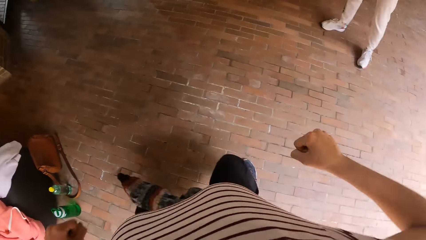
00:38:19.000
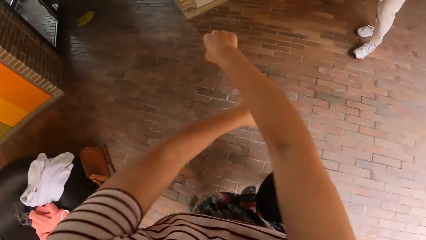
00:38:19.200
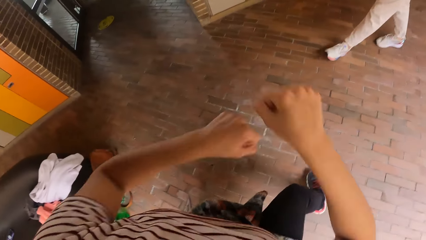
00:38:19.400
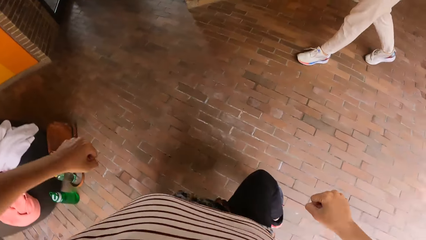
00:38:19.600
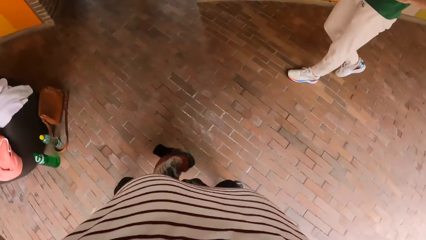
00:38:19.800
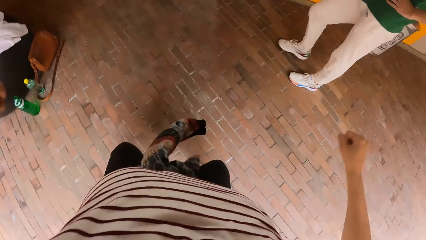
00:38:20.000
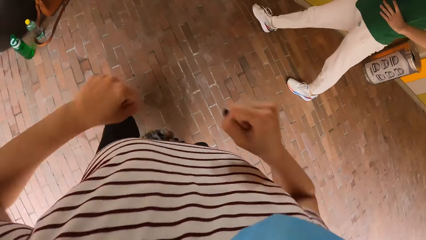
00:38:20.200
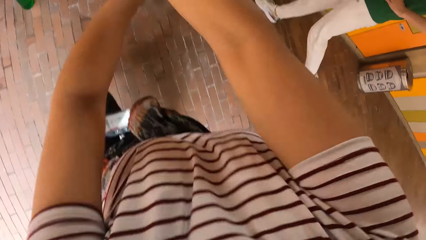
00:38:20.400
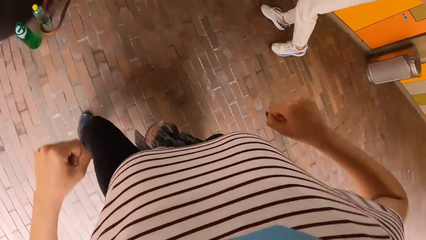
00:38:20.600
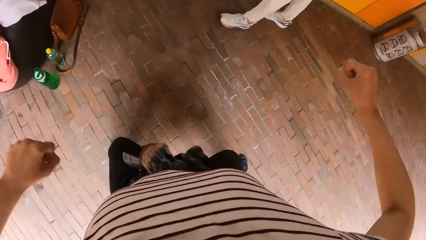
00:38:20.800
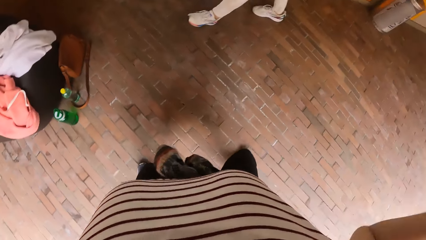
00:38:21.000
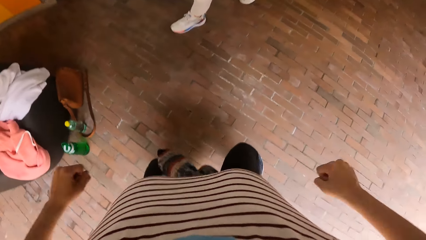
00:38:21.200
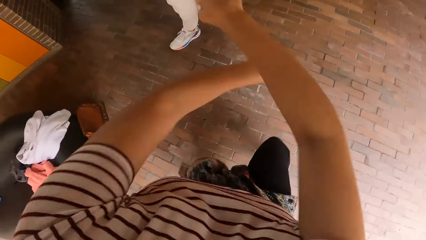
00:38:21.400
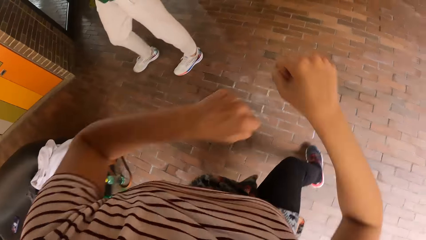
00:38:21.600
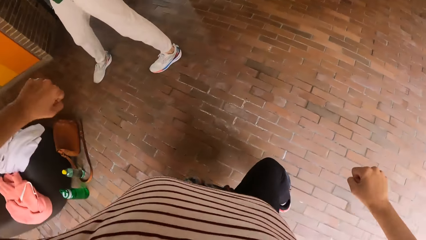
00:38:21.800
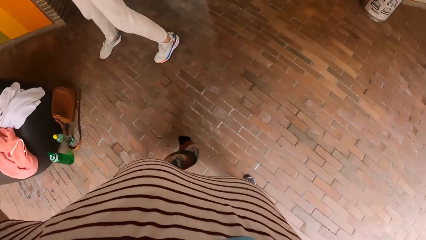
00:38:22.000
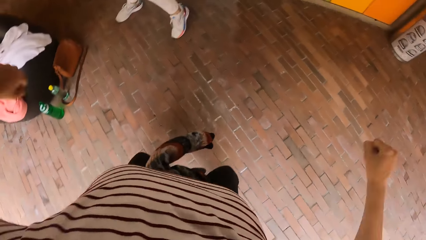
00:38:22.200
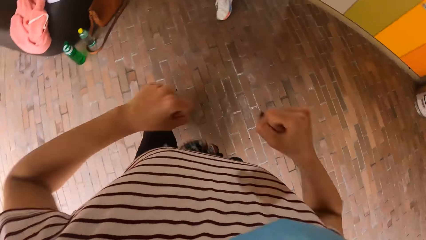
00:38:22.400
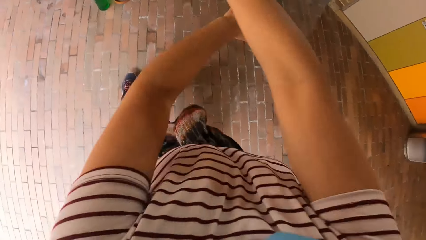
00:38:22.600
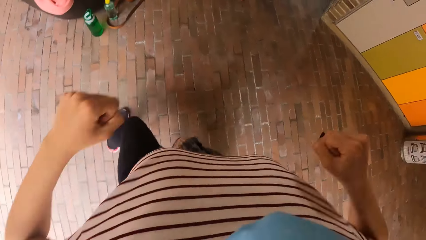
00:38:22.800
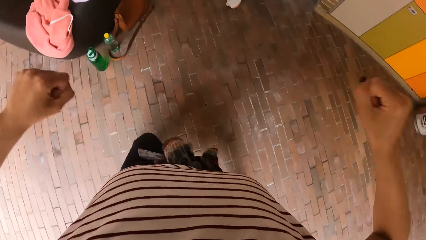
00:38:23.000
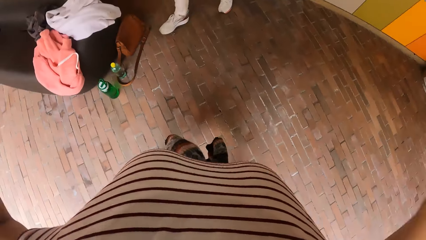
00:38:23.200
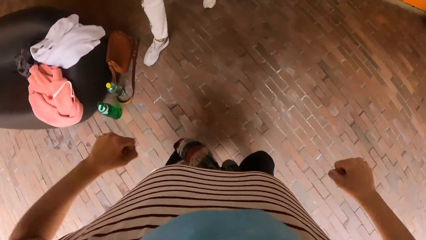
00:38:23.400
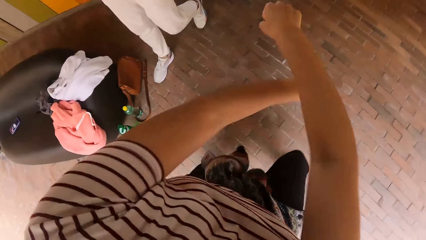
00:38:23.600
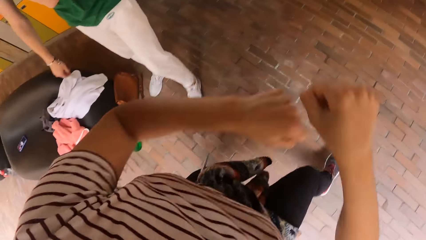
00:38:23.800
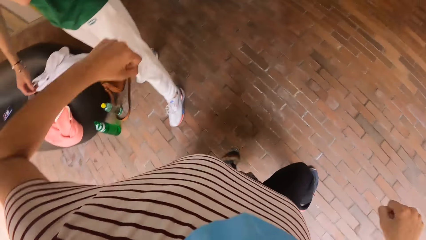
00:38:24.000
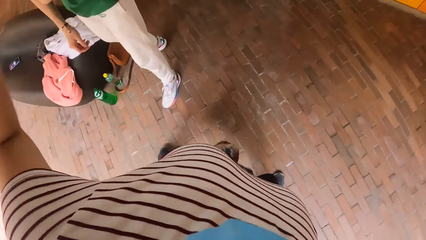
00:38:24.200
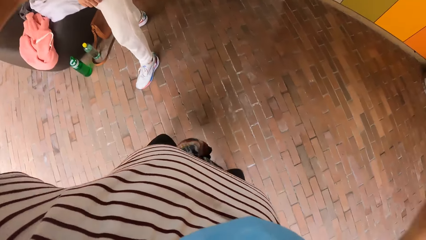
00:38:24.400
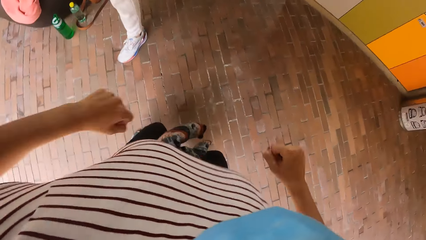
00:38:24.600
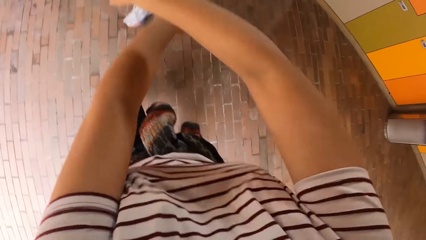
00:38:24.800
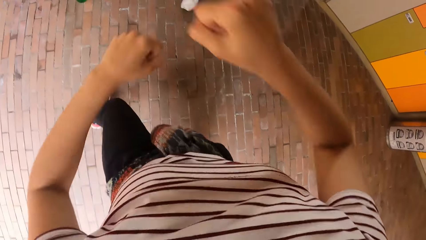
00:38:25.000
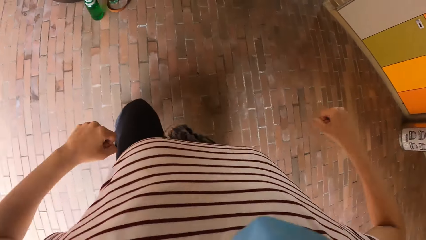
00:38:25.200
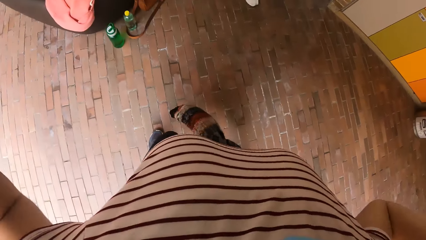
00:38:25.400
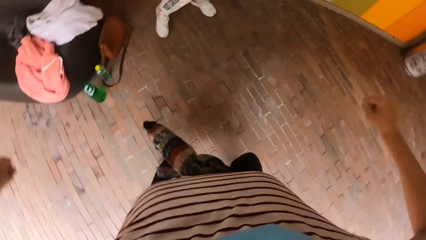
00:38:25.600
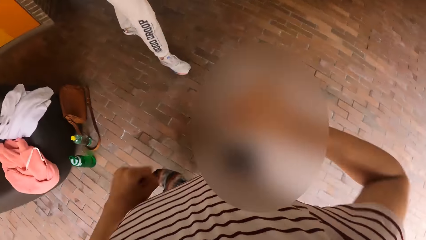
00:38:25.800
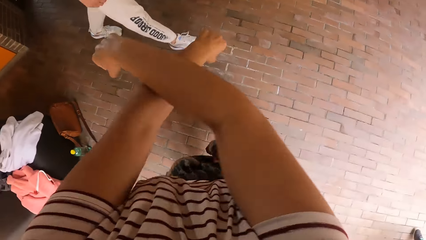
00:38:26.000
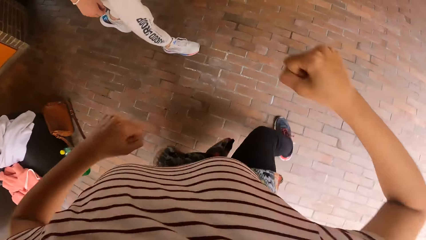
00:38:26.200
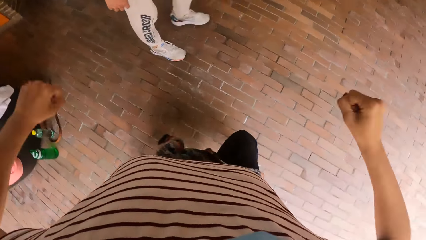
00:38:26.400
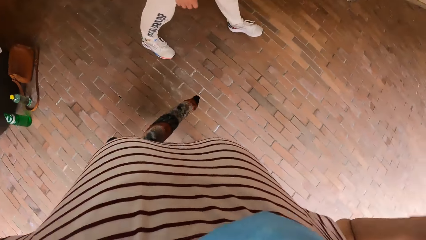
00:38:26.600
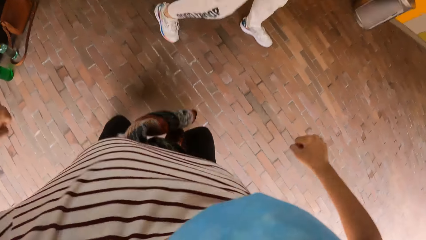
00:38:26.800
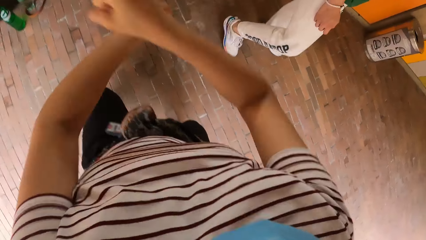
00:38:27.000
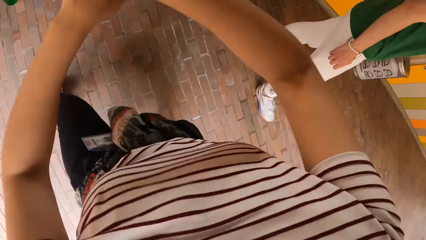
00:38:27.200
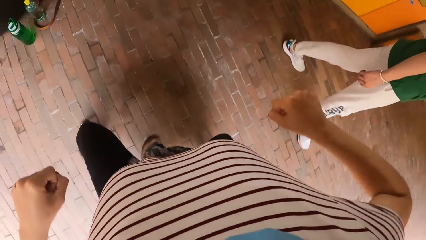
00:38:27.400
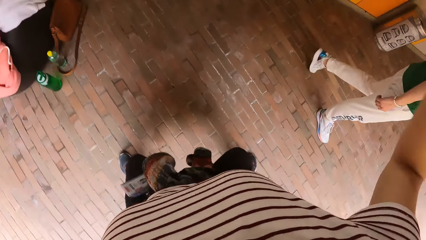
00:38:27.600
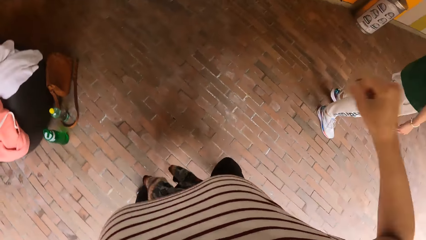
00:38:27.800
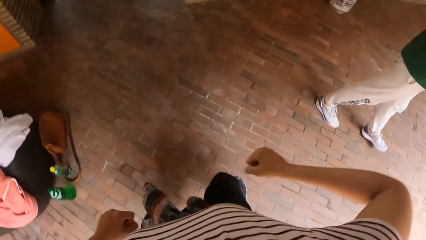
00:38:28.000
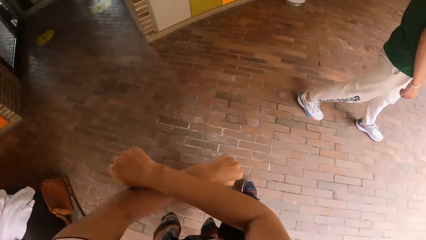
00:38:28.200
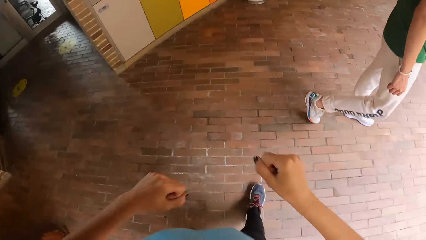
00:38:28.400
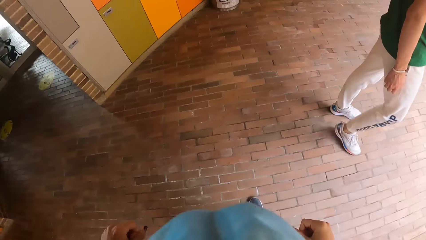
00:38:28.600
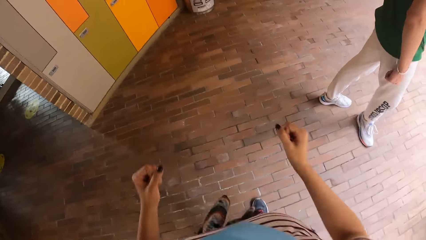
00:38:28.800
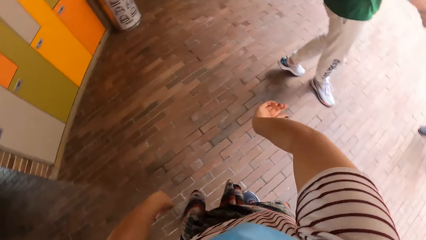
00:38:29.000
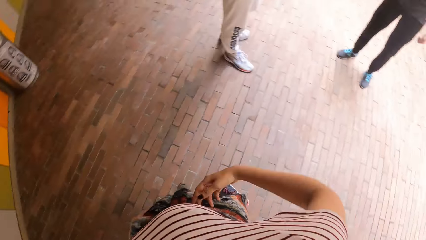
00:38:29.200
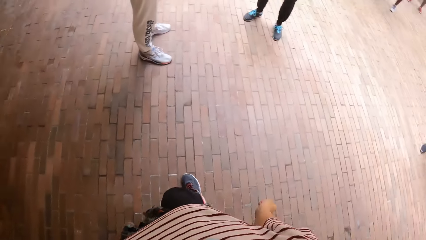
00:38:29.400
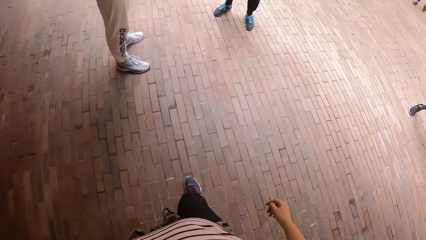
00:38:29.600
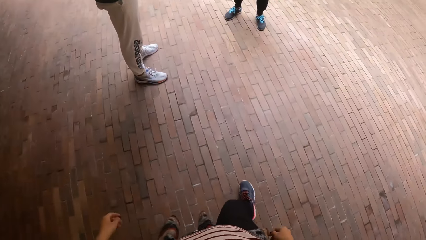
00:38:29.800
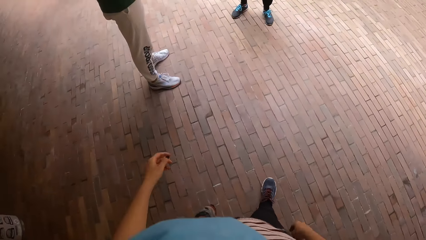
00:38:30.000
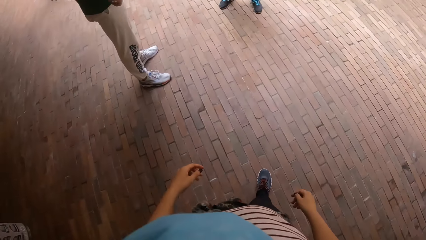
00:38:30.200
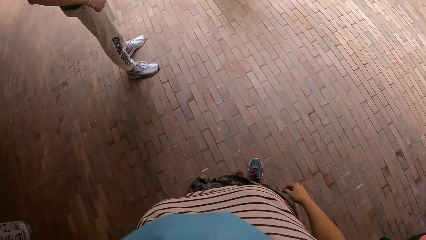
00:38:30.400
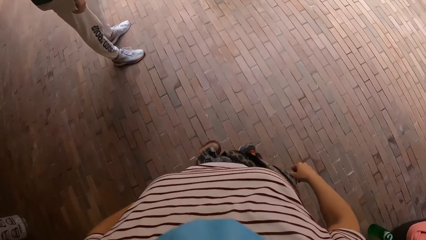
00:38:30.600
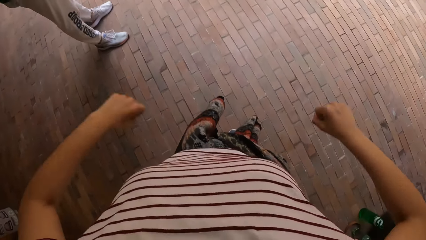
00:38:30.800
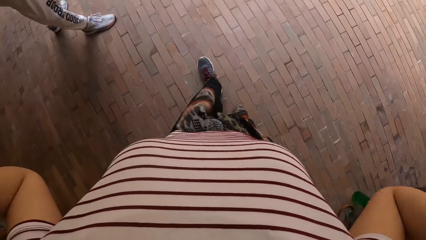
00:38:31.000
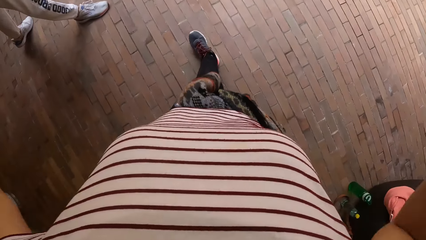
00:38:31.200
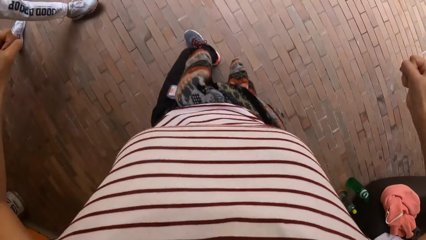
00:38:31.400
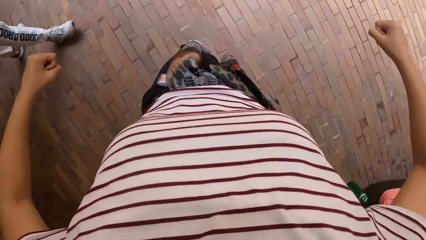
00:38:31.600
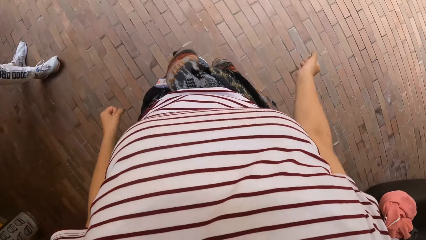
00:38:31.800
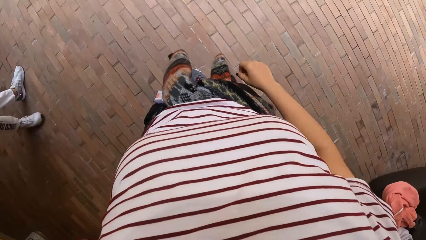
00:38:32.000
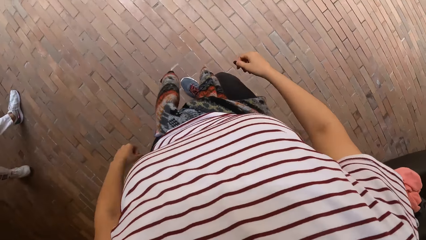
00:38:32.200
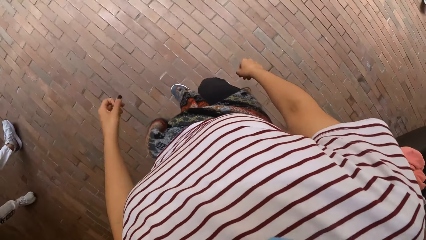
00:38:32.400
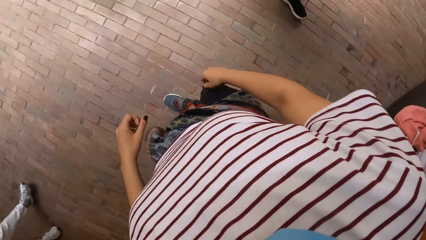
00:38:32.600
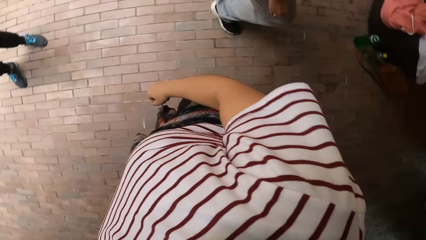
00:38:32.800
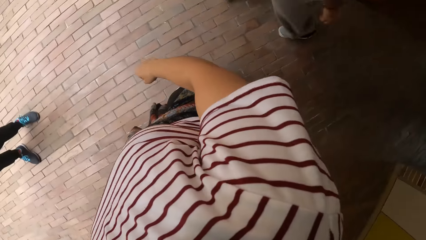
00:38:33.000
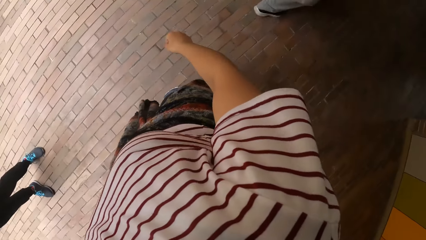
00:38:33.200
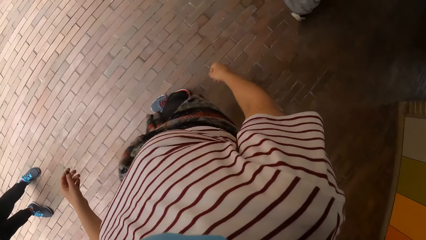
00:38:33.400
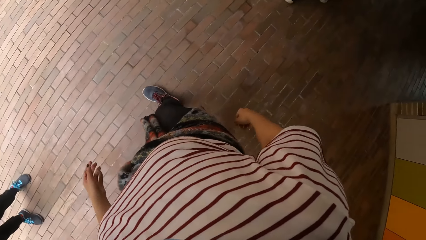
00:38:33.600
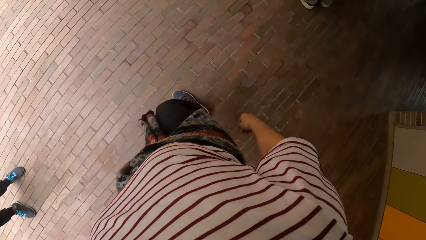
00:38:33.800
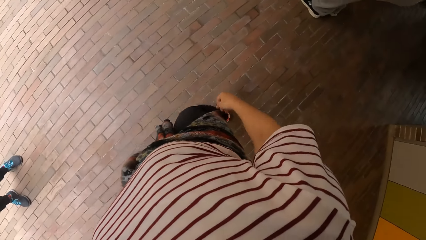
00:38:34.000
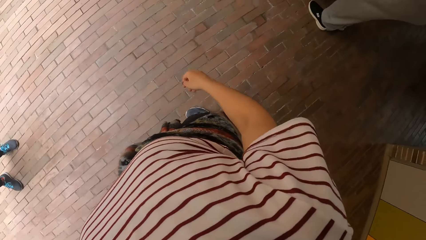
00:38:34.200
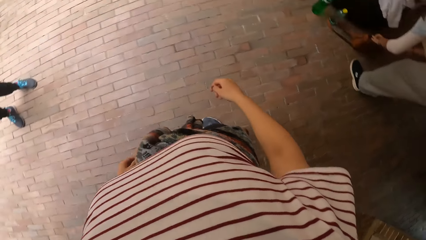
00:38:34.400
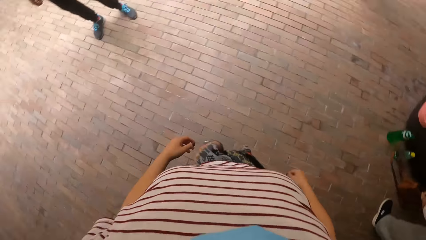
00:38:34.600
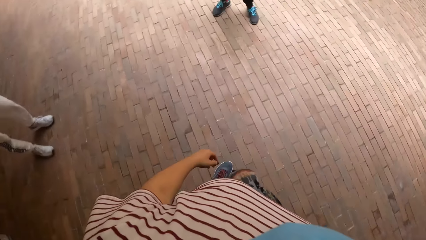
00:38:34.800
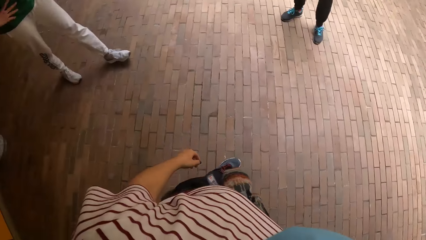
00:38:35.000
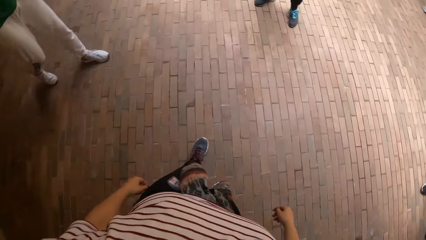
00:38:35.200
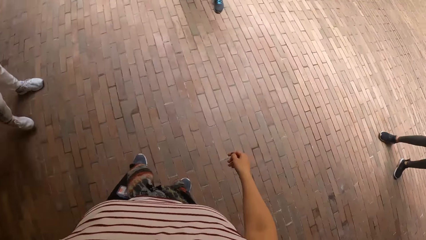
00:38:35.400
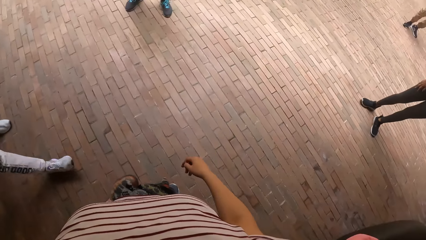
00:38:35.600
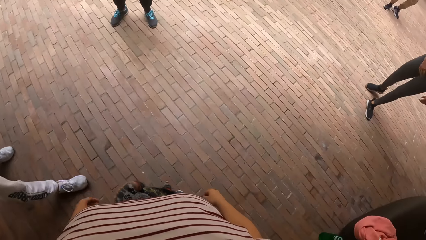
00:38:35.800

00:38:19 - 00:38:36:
The camera wearer makes a step. They lift both hands. They dance with friends and look around.
